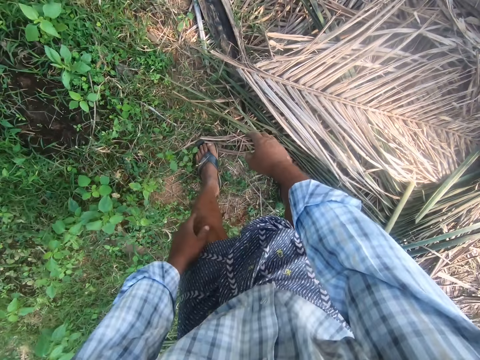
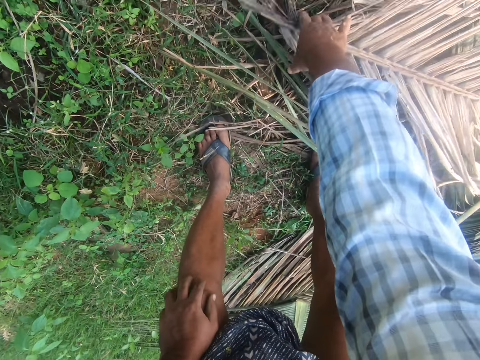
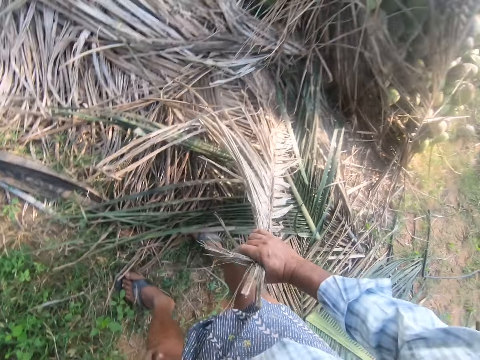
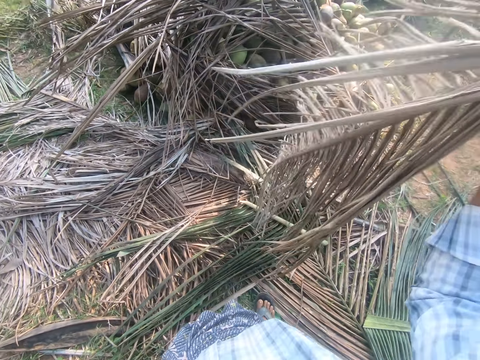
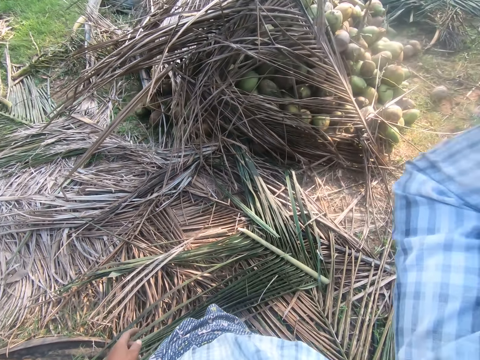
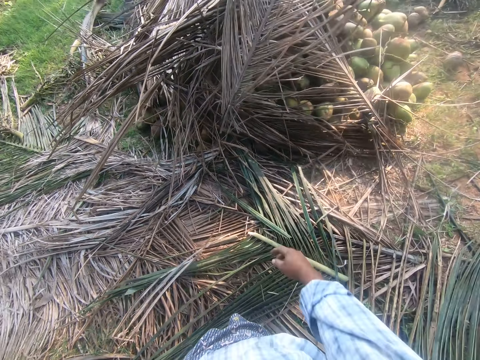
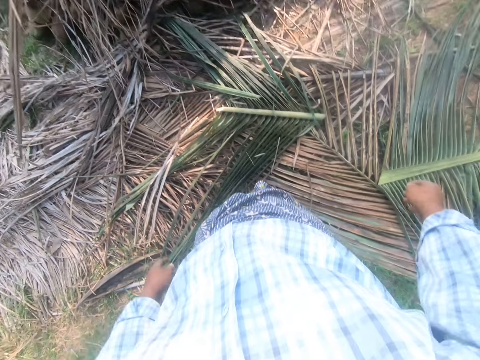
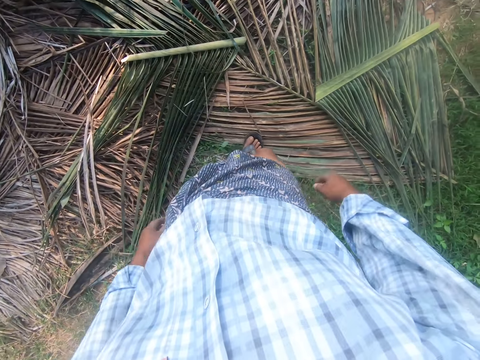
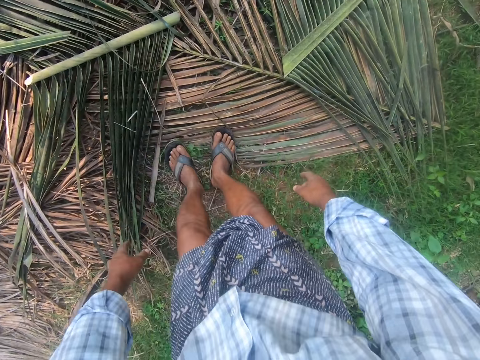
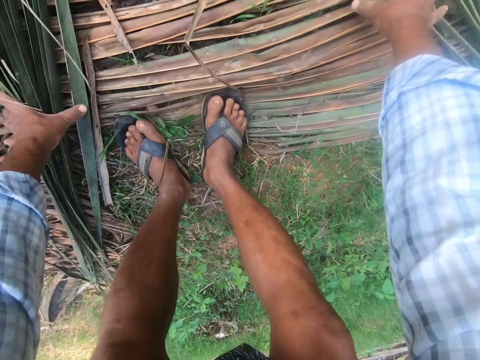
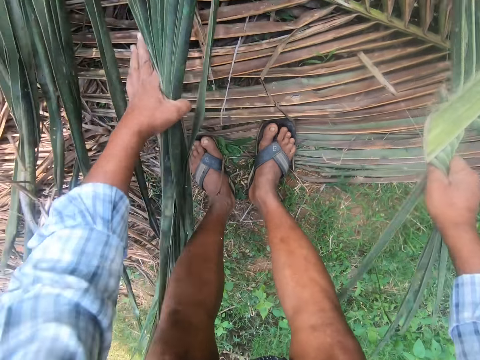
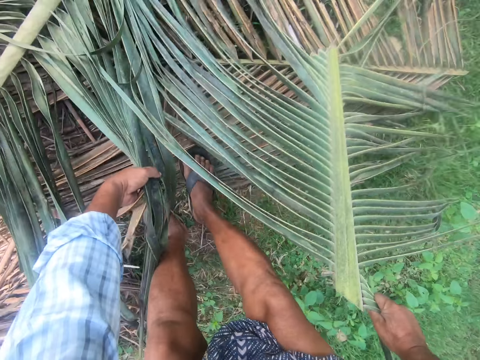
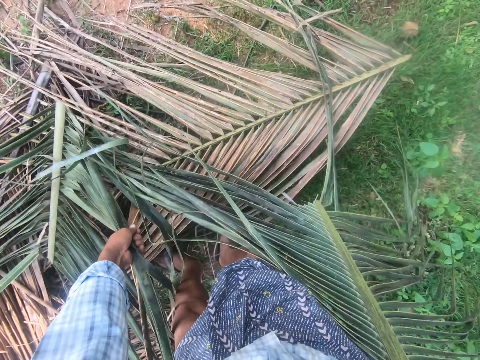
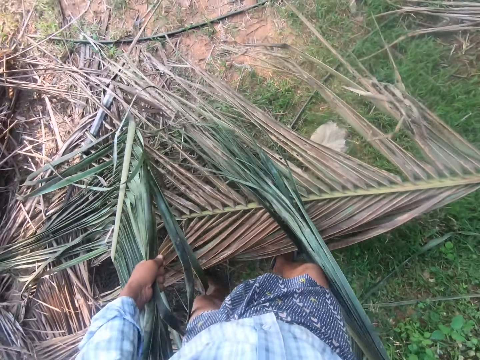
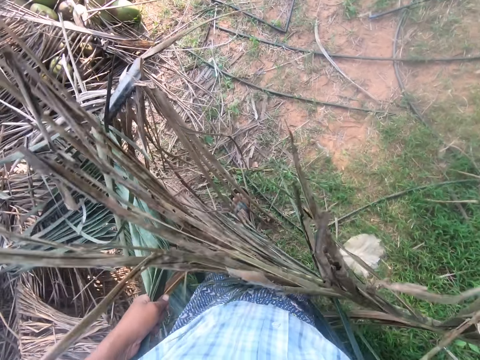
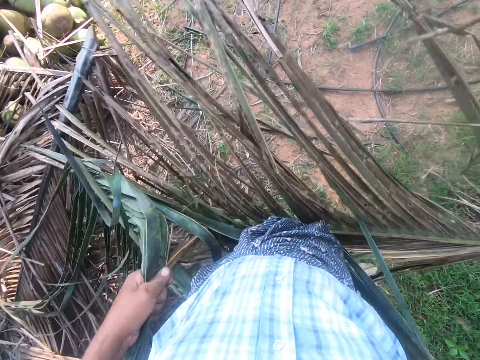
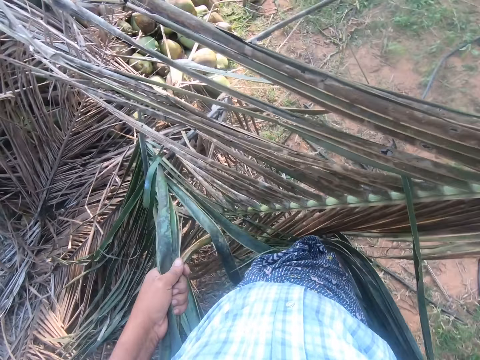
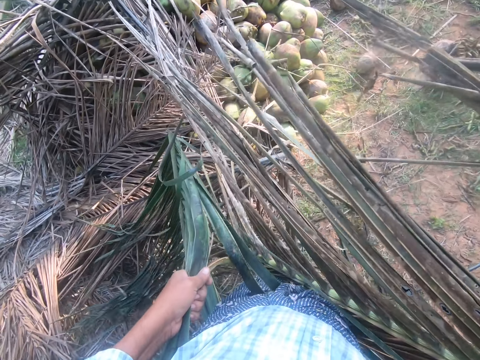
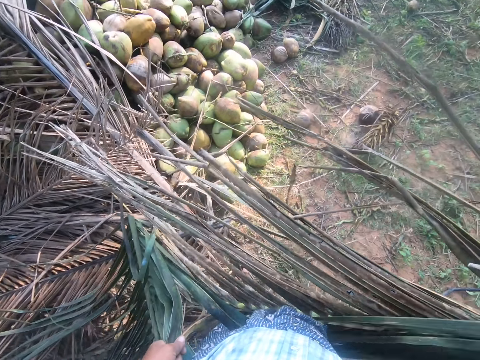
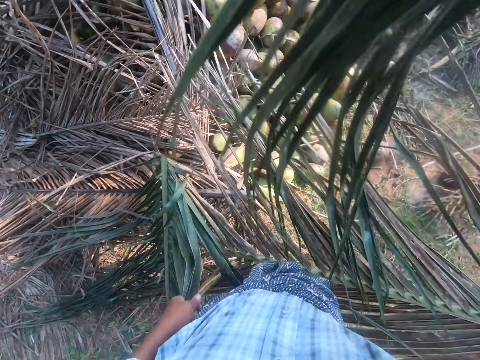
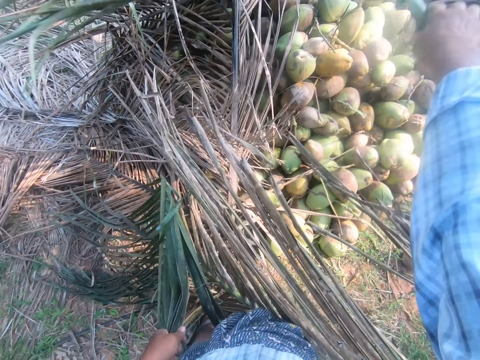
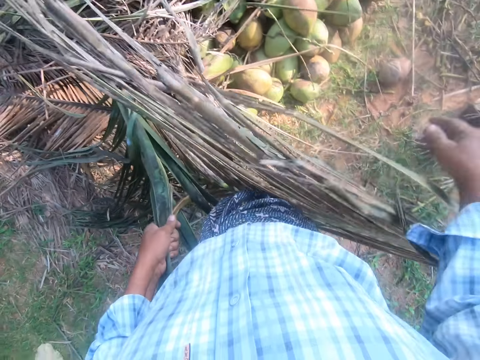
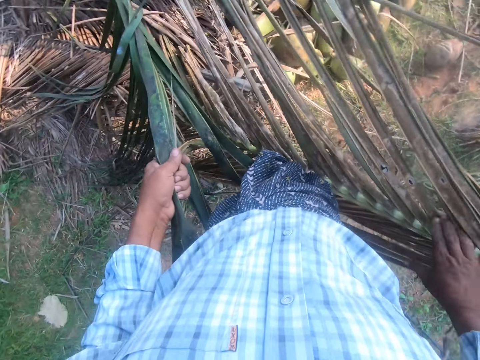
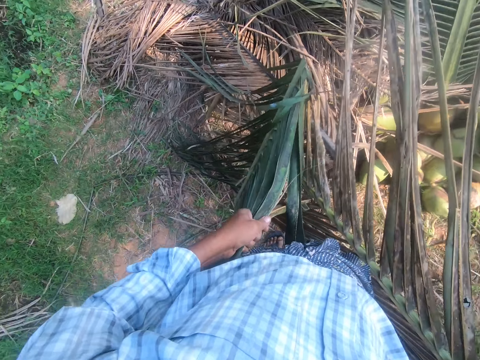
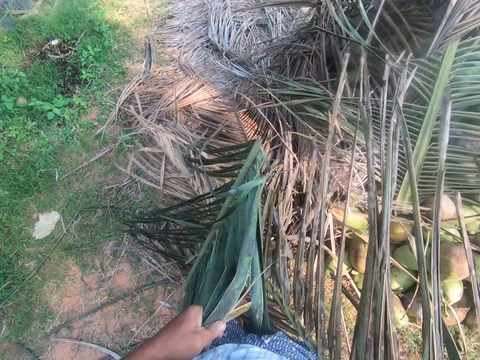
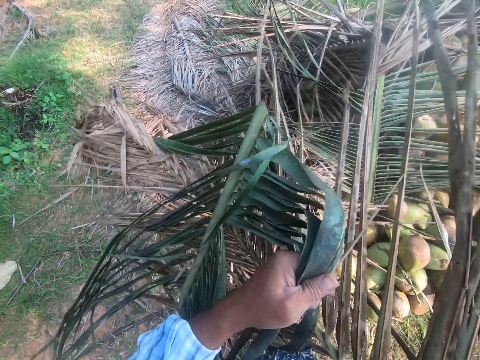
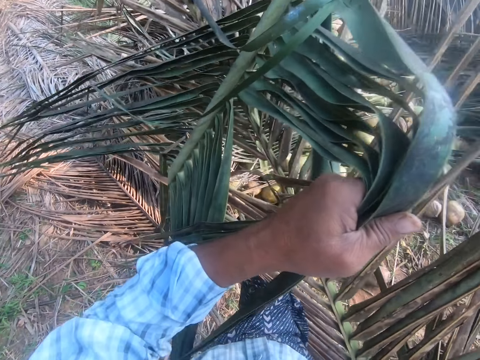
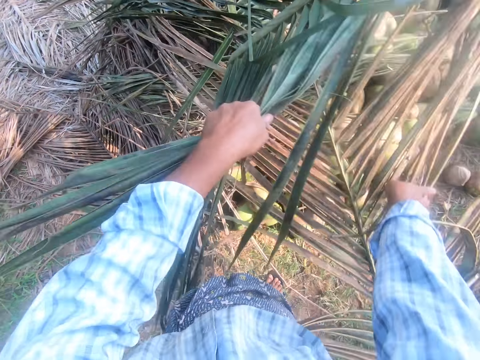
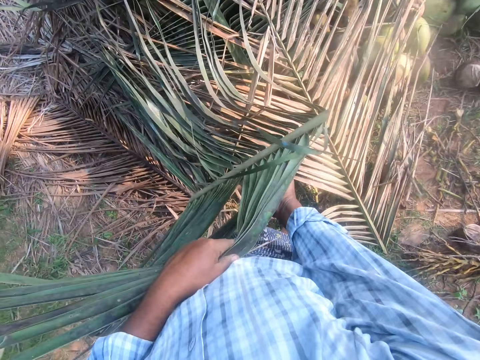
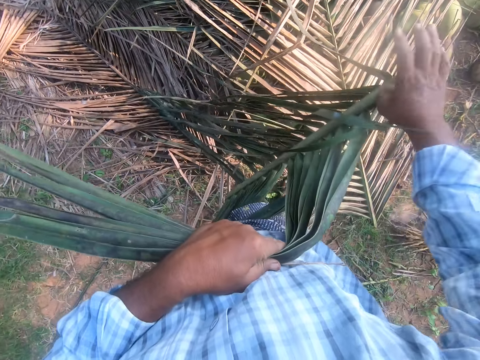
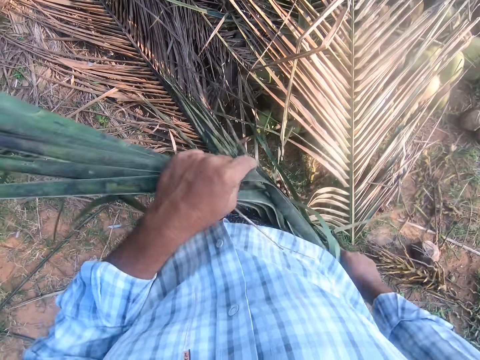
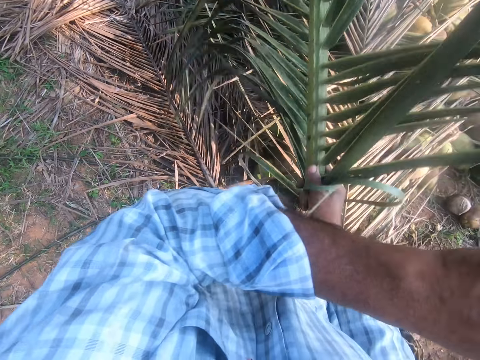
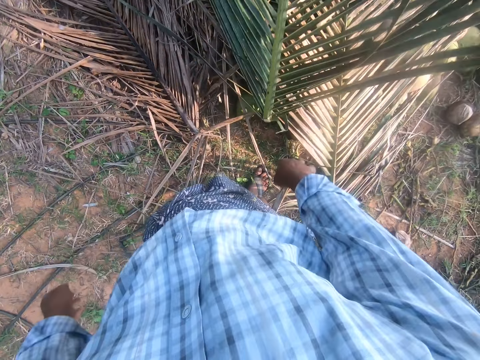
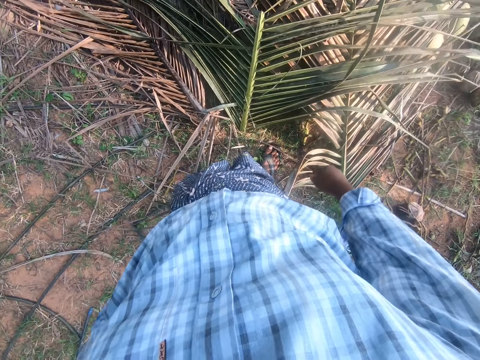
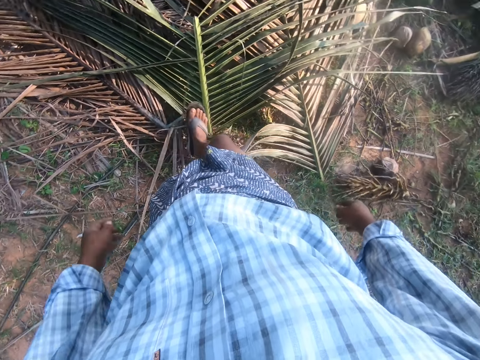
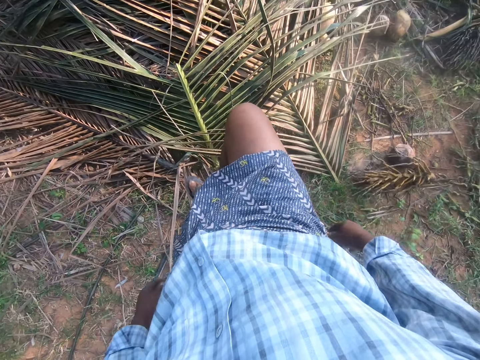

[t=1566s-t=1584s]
The camera wearer picks the dried palm fronds or palm leaf. They throw the palm leaf. They cover the coconuts with the palm fronds. They move the legs. They pick the palm leaves. They step forward. They throw the palm leaf. They cover the coconuts with the palm fronds. They lift the palm leaves. They throw the palm leaves. They turn the palm leaf. They throw the palm leaf. They move the leg.

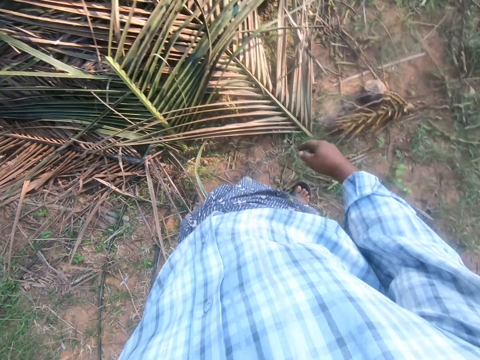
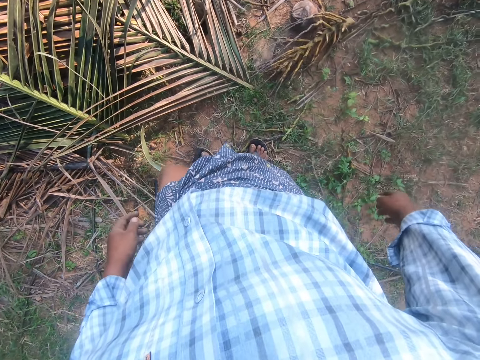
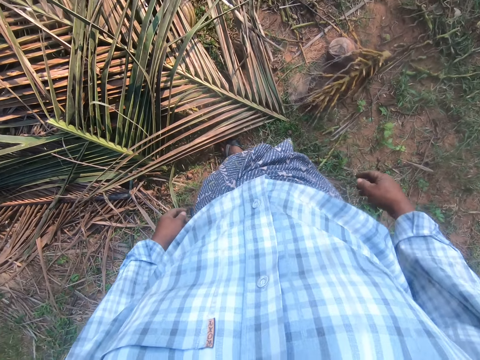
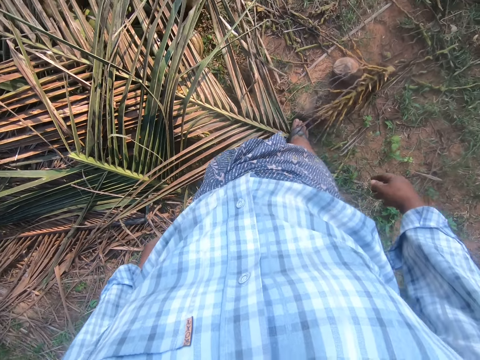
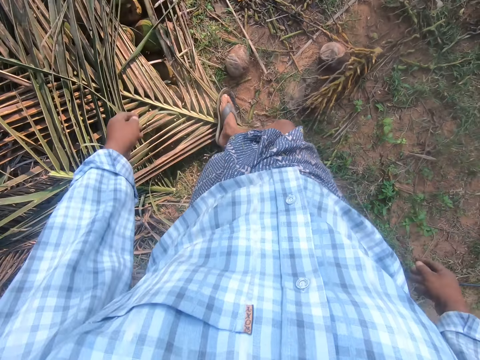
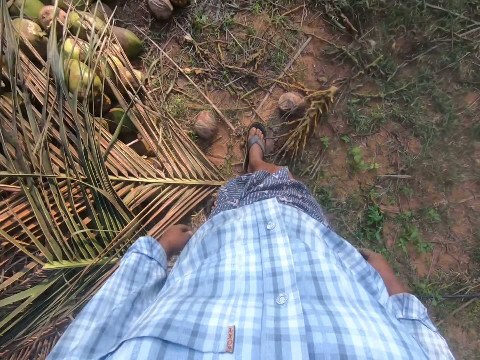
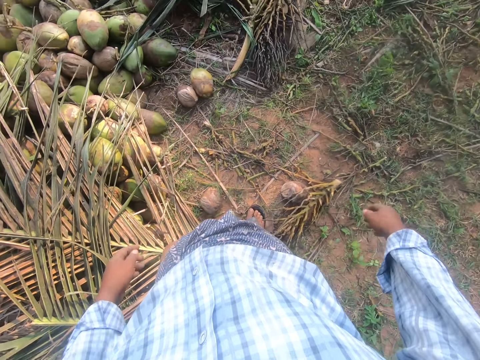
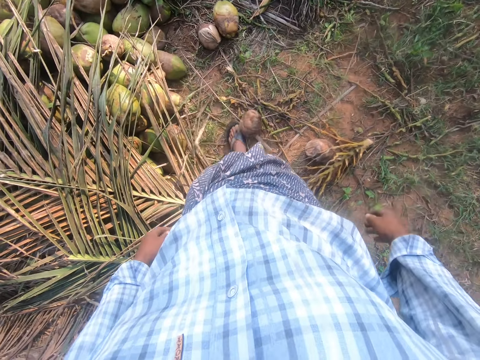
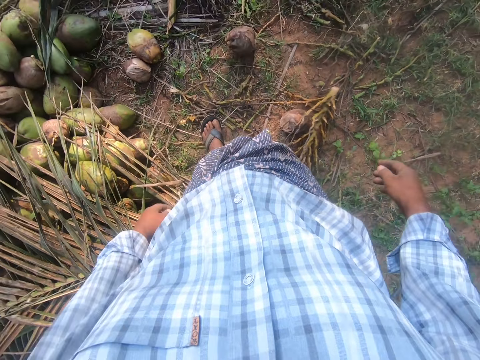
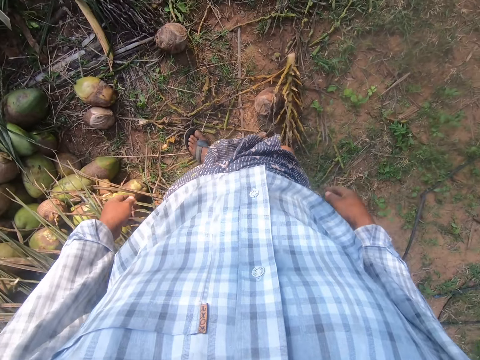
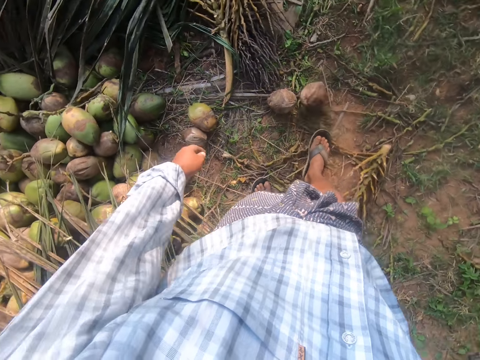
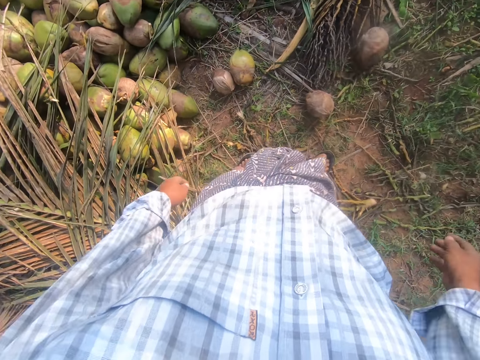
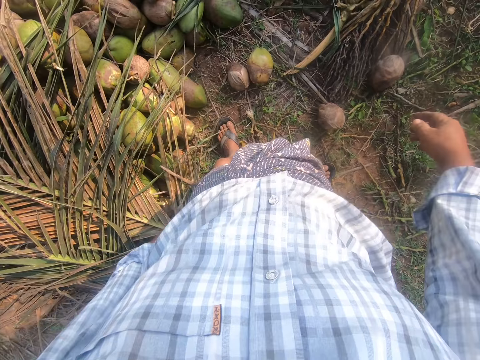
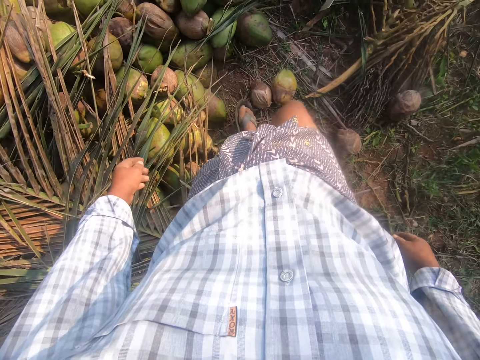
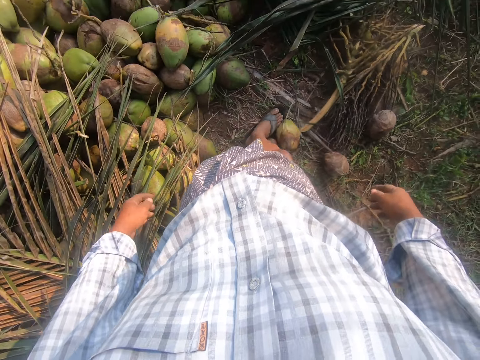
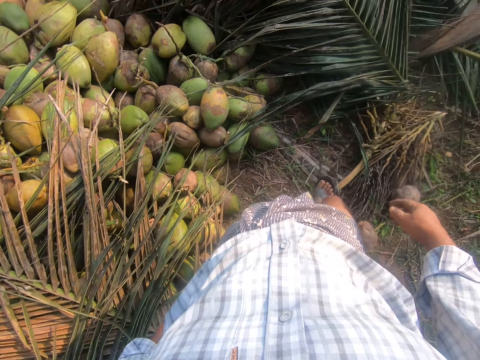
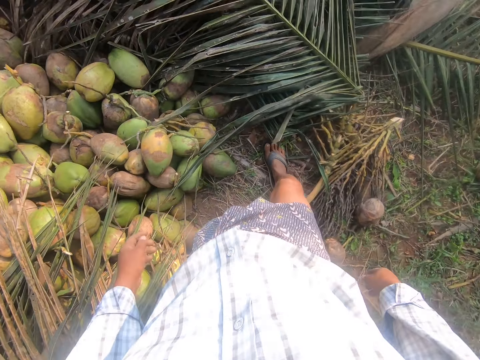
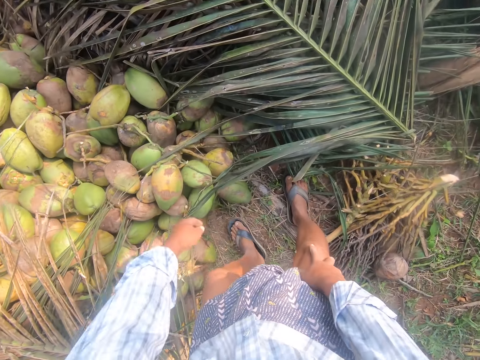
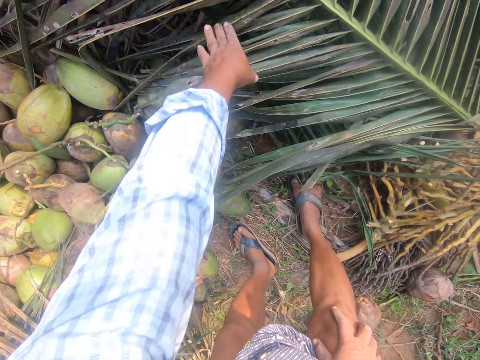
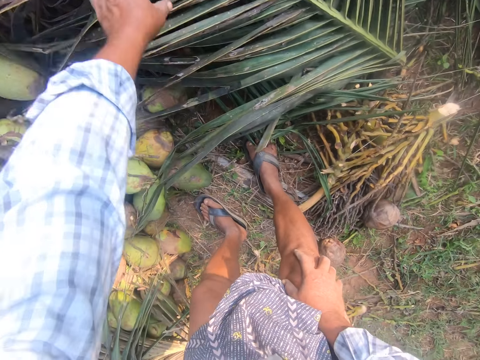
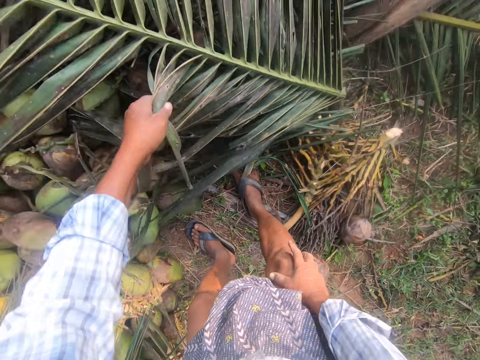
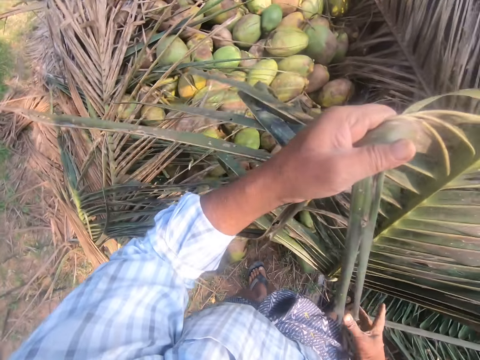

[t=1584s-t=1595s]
The camera wearer steps forward. They move the palm leaves. They move the coconut. They kick the dried coconuts on the floor. They move the coconut. They move the coconuts. They lift the palm leaf. They pick palm fronds.
